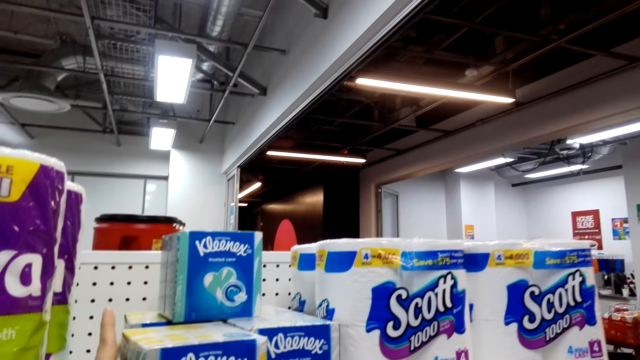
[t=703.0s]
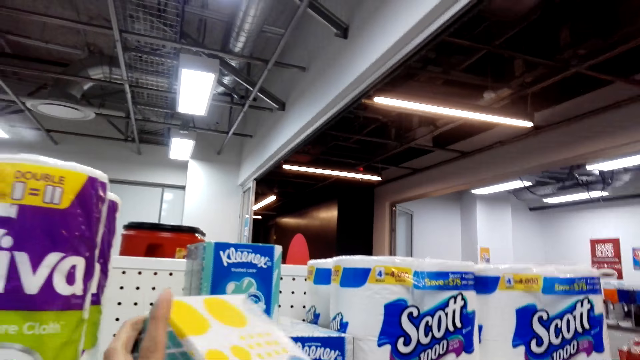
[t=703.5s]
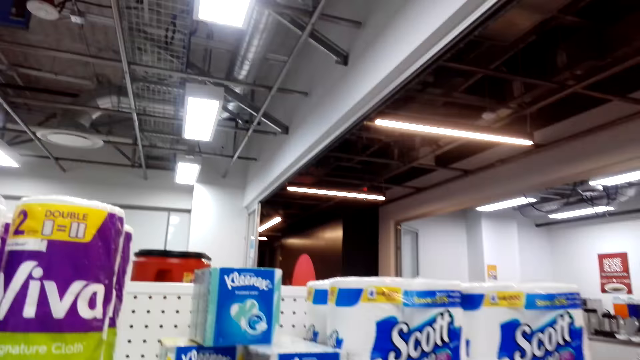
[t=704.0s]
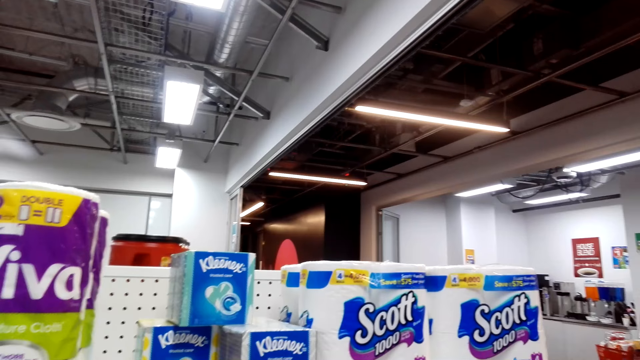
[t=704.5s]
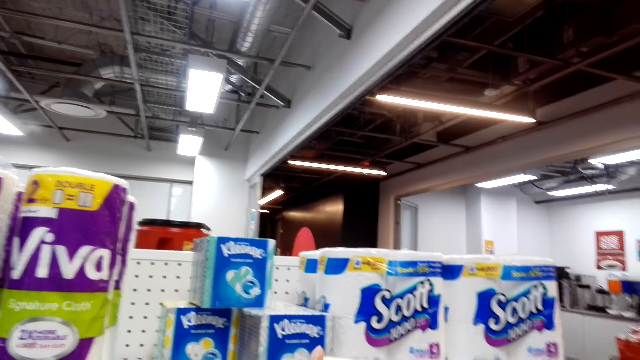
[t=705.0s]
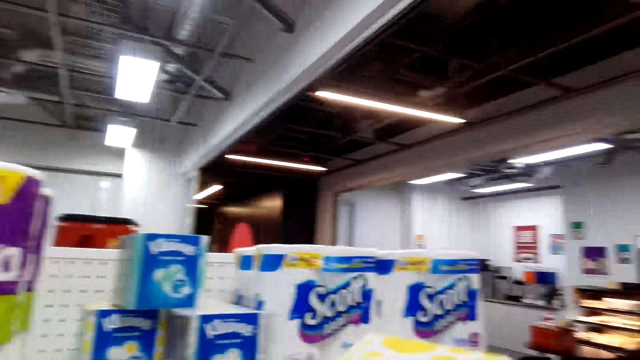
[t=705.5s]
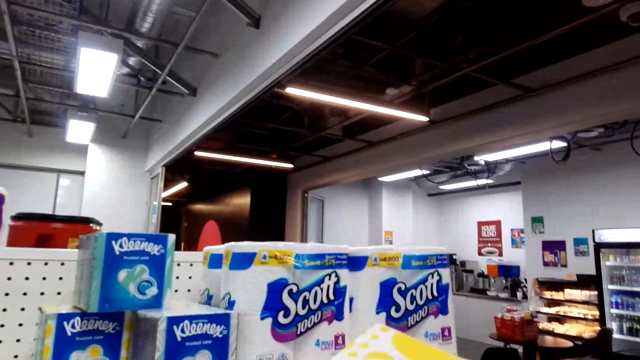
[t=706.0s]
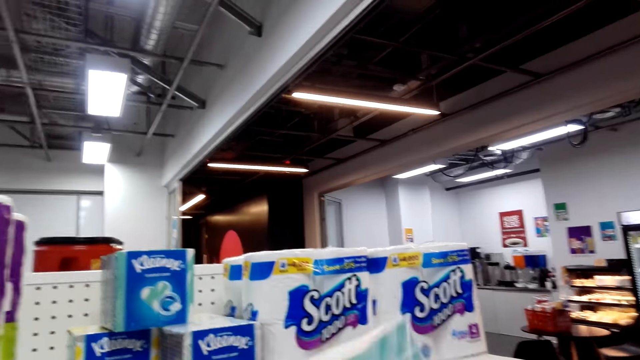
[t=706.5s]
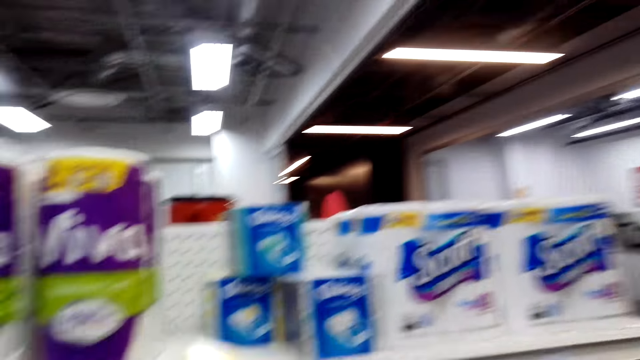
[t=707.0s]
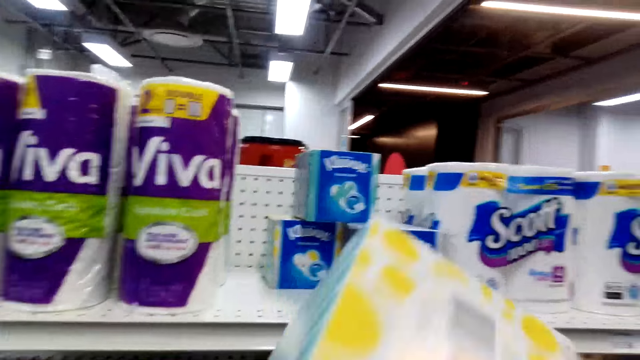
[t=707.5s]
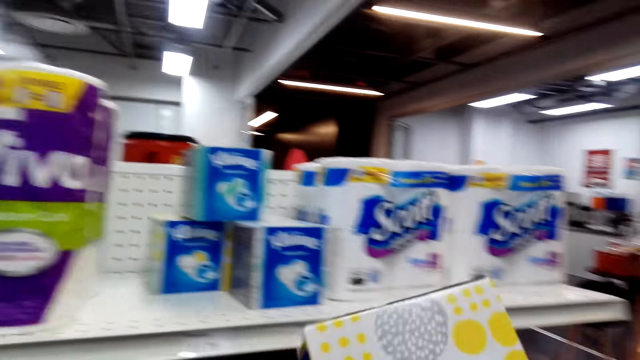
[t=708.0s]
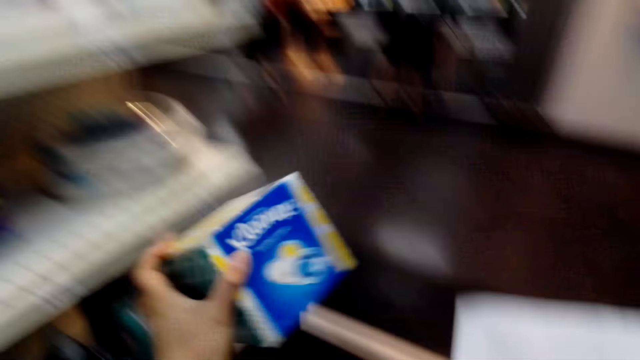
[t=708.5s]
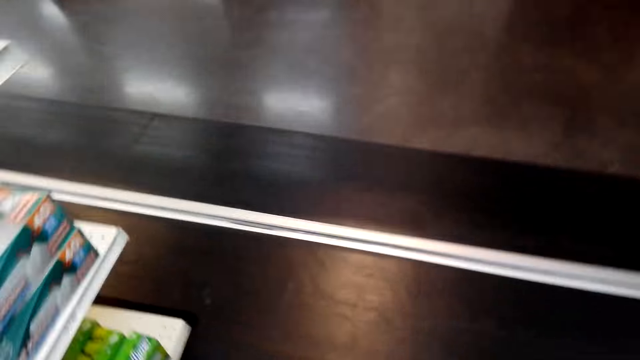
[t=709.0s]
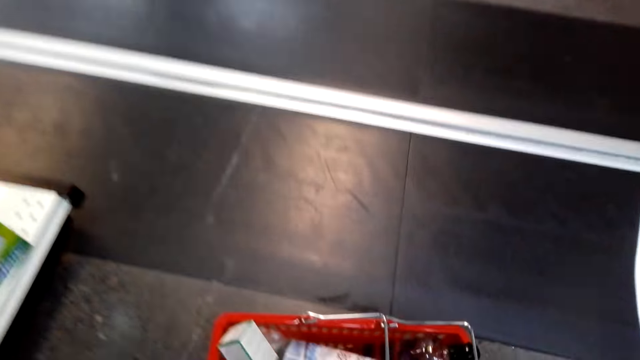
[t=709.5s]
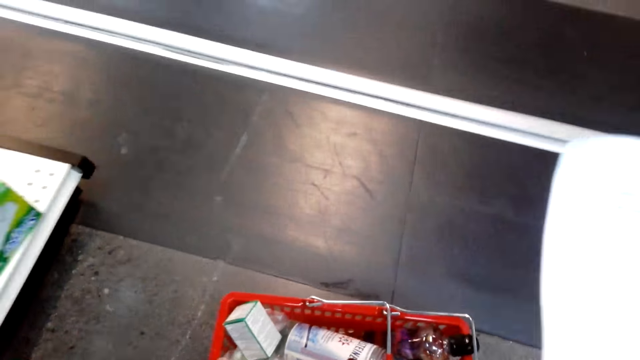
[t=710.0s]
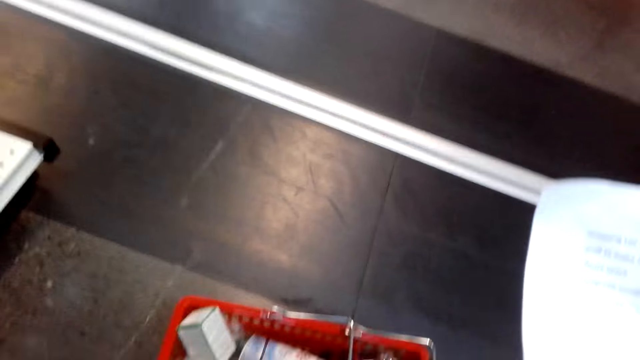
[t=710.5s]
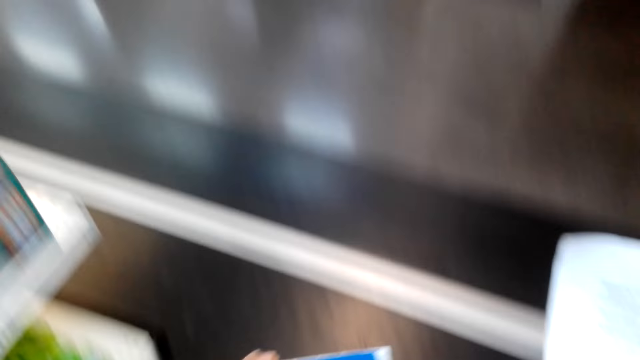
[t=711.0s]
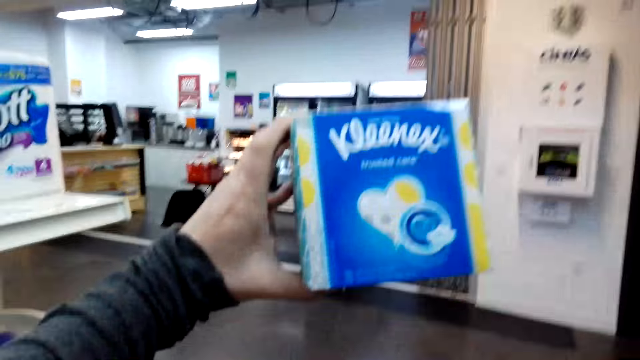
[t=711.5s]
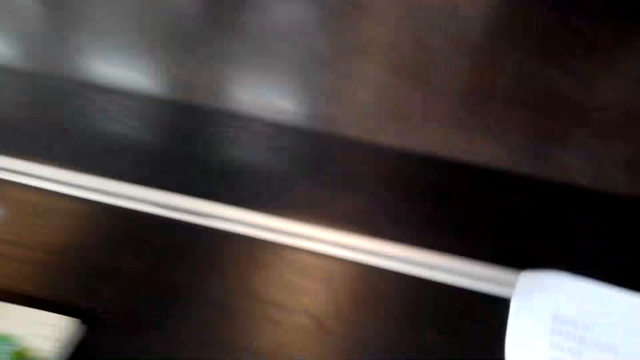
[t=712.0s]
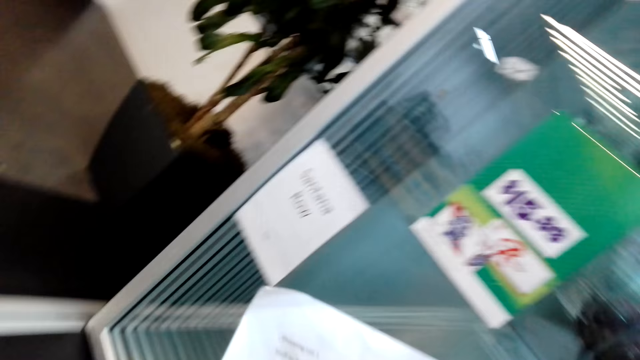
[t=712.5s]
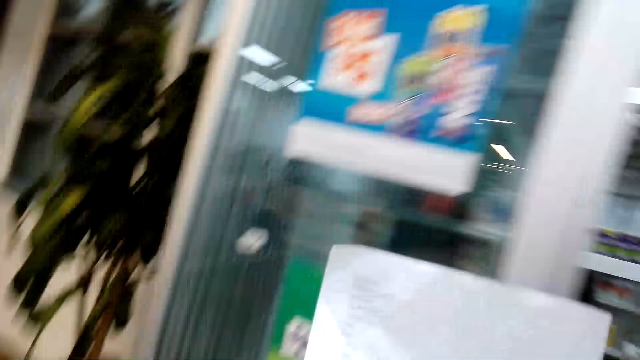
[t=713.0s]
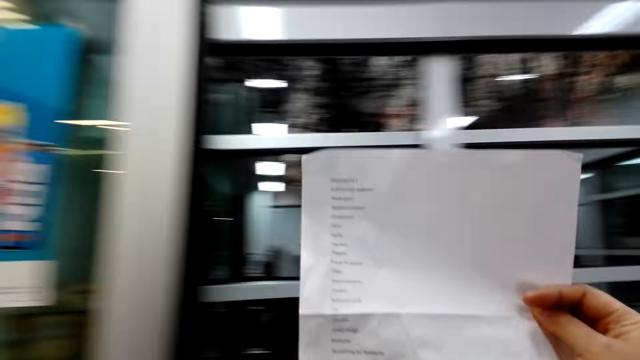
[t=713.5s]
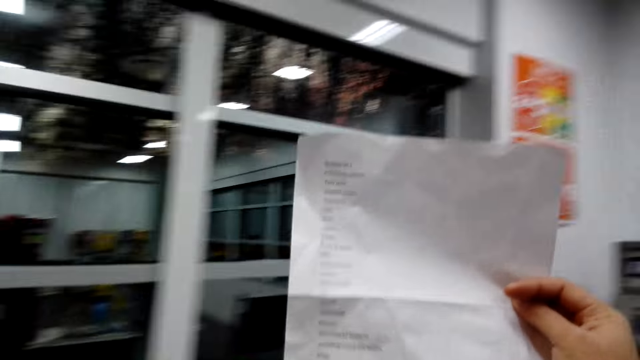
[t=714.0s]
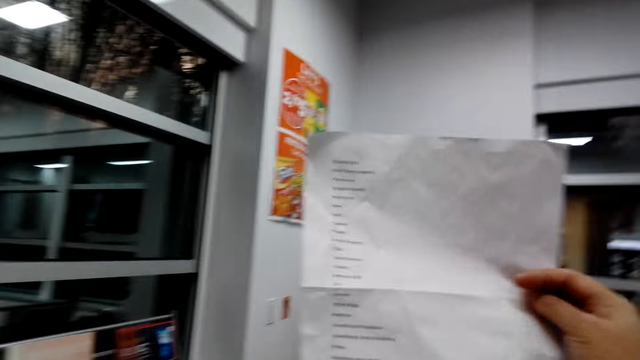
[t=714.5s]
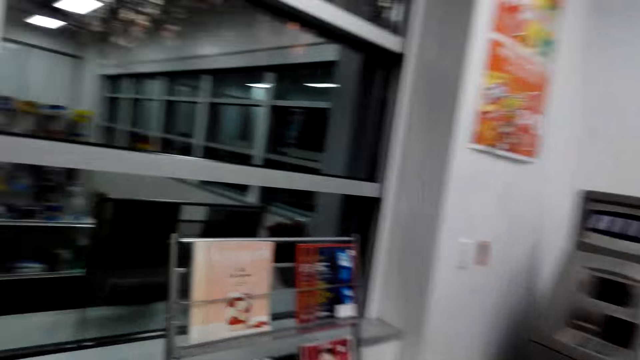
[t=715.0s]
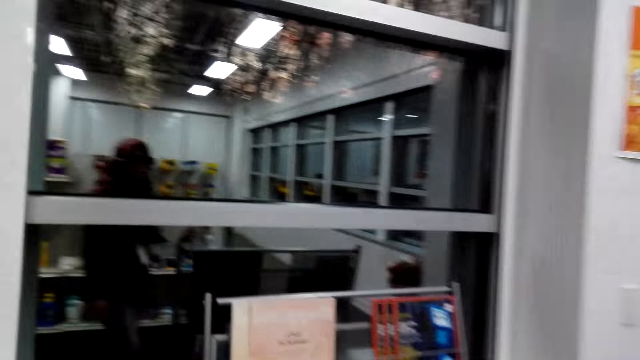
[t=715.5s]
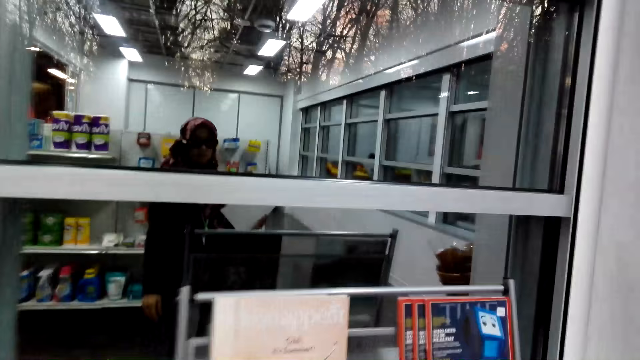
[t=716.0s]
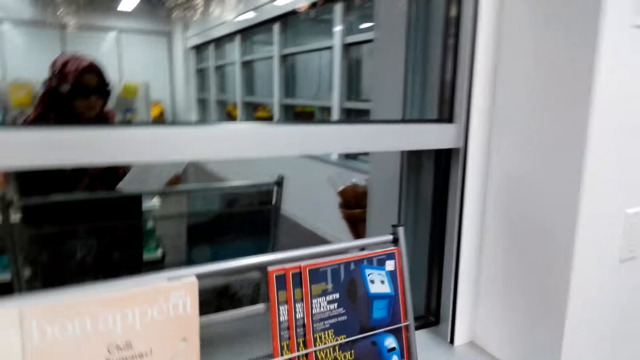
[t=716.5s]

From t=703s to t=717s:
The camera wearer picks up Kleenex tissues on a shelf. They read the Kleenex tissues. They place the Kleenex tissues in a basket. They read the shopping list.

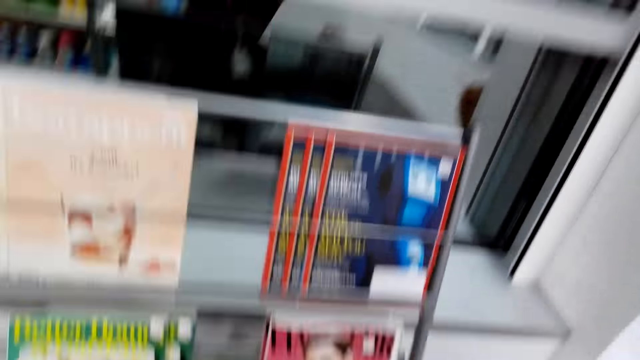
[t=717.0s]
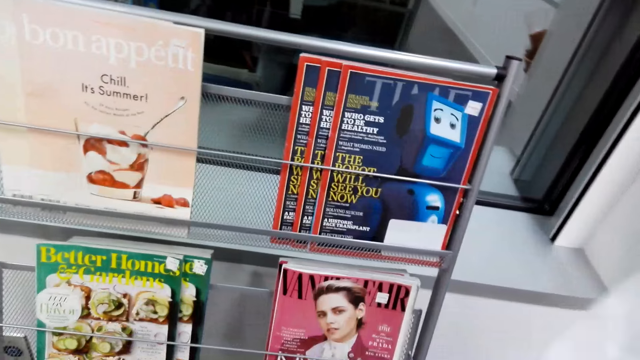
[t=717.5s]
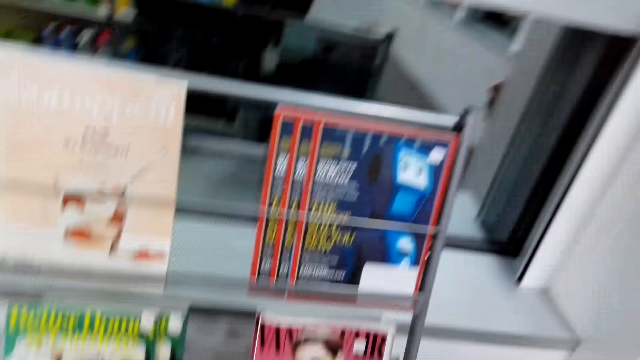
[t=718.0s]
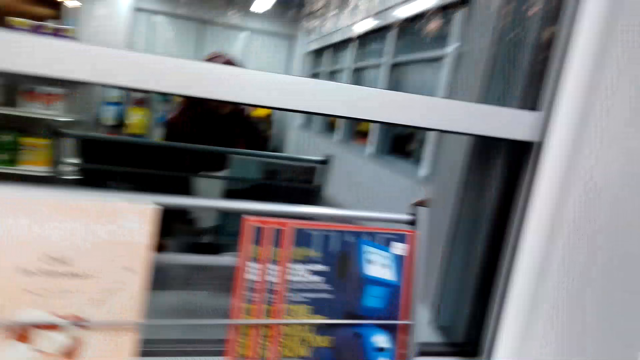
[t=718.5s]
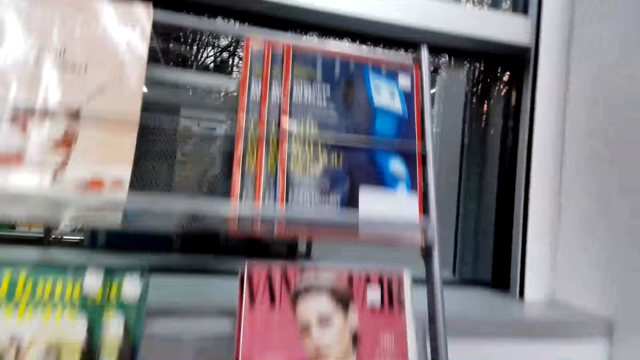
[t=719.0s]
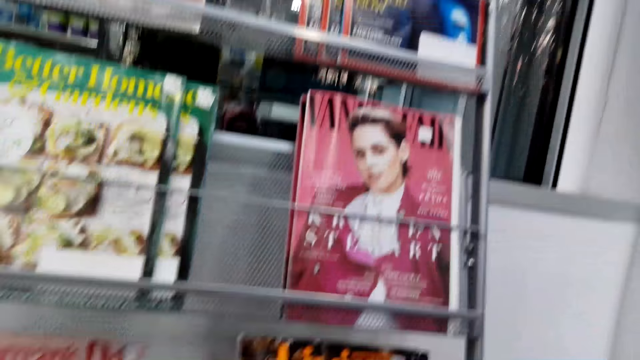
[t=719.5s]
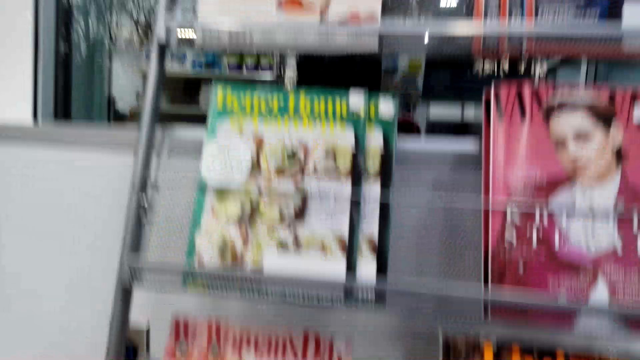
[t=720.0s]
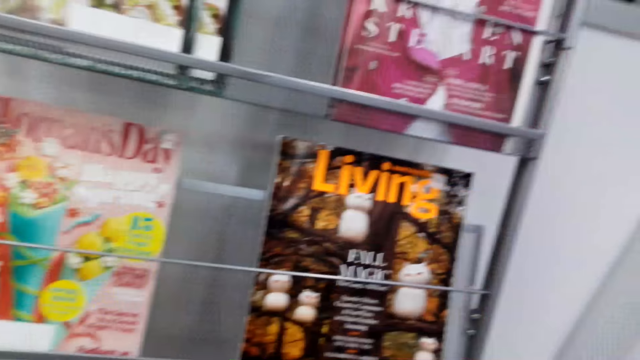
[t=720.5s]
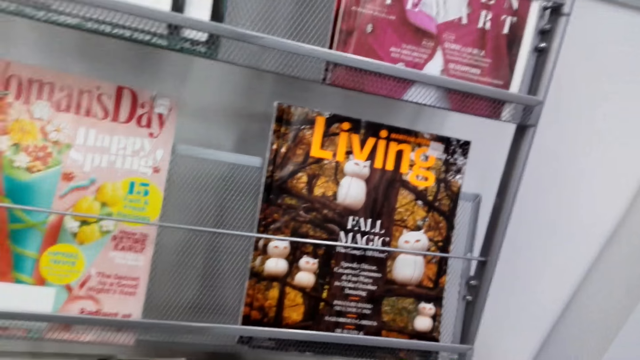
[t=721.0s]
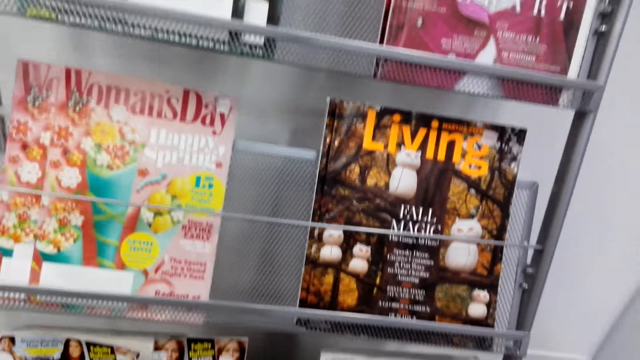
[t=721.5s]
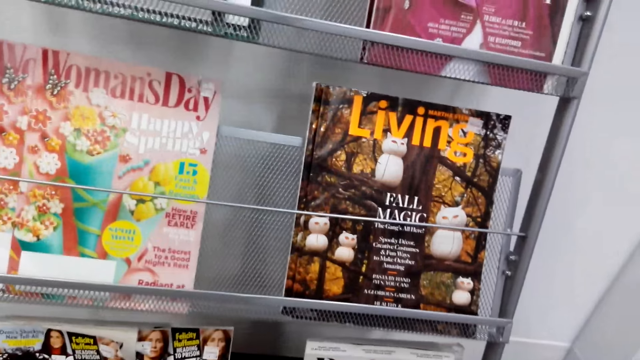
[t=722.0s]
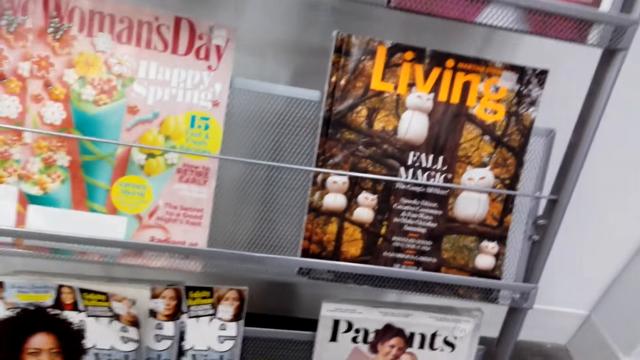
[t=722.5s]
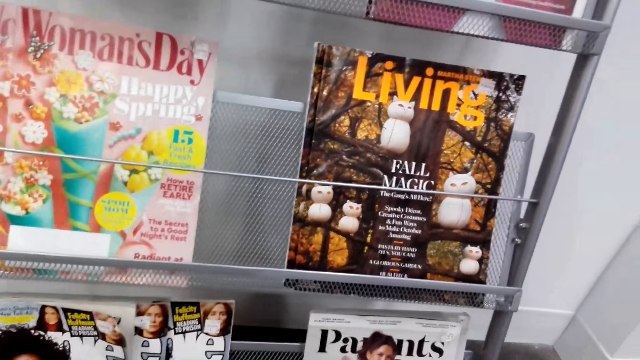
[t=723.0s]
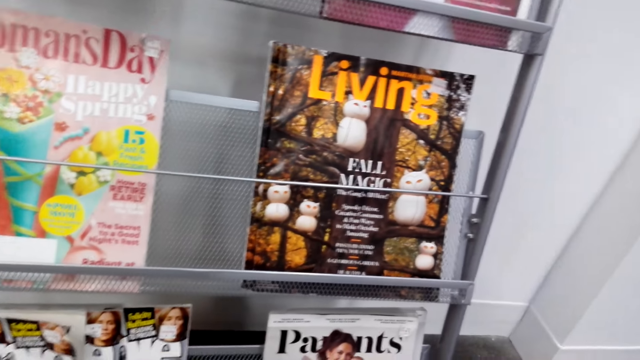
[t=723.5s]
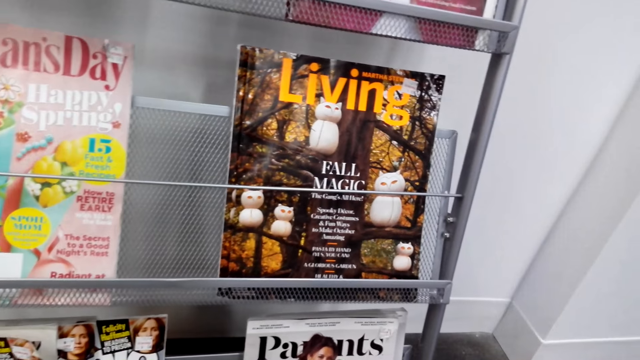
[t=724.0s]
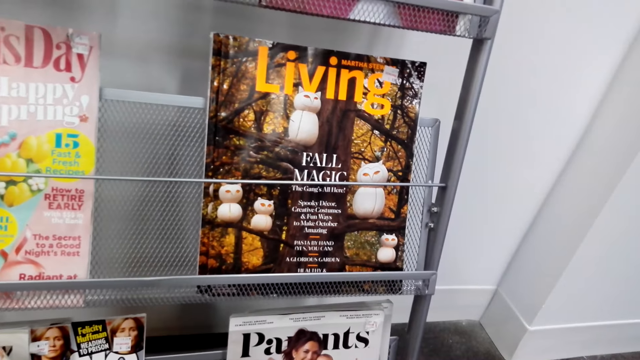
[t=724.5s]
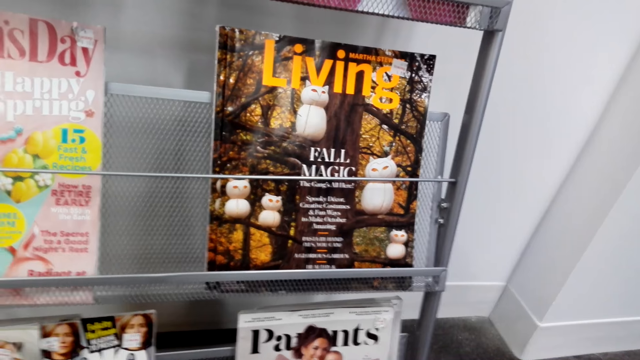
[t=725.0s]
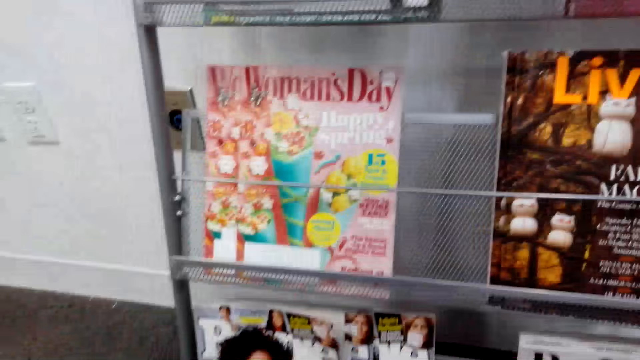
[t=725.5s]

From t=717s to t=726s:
The camera wearer checks on magazines.
